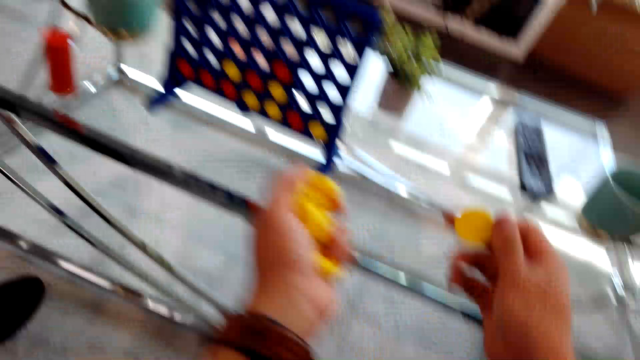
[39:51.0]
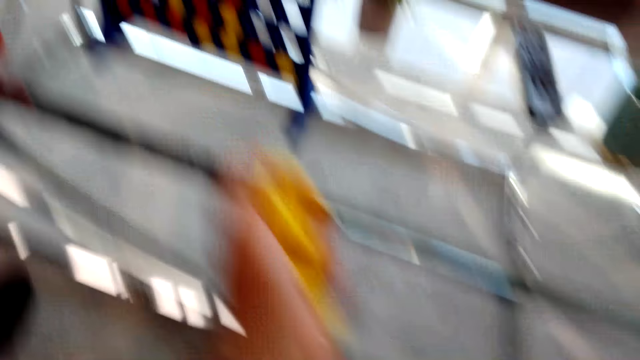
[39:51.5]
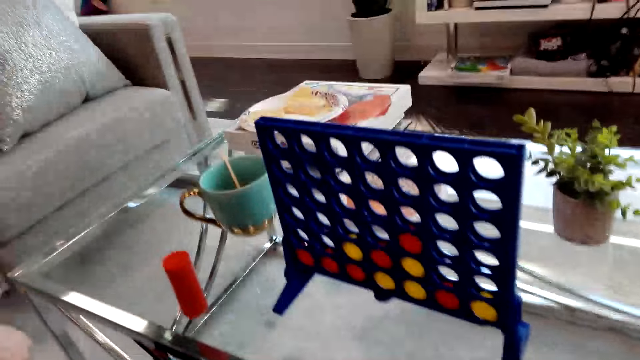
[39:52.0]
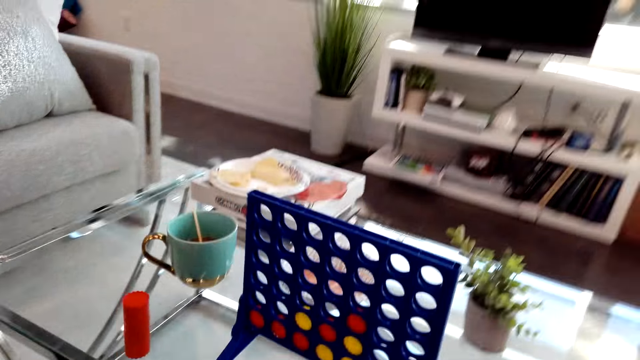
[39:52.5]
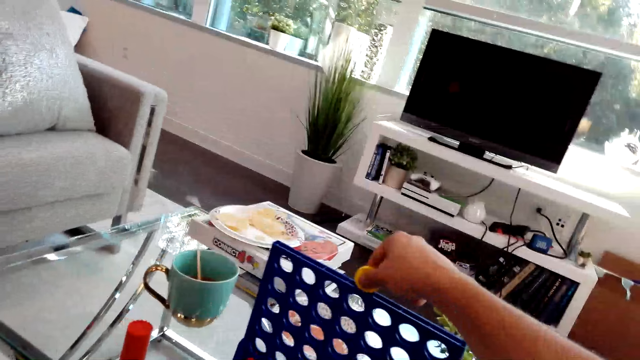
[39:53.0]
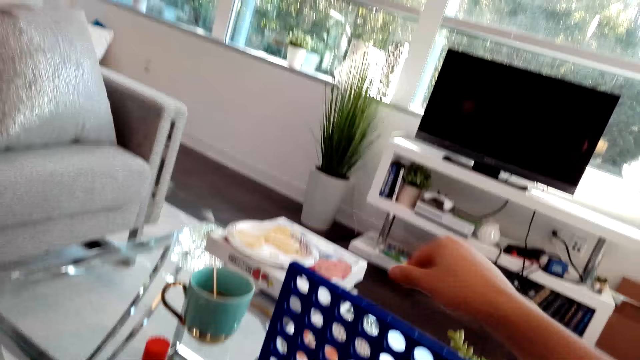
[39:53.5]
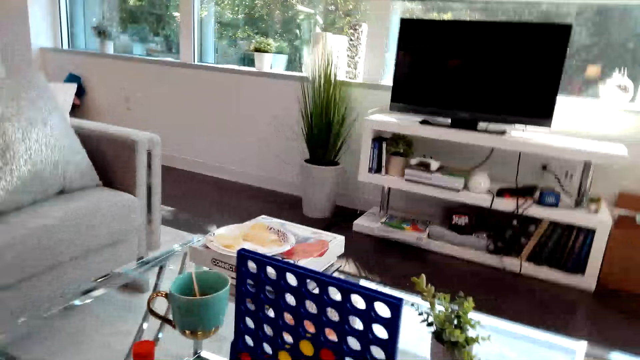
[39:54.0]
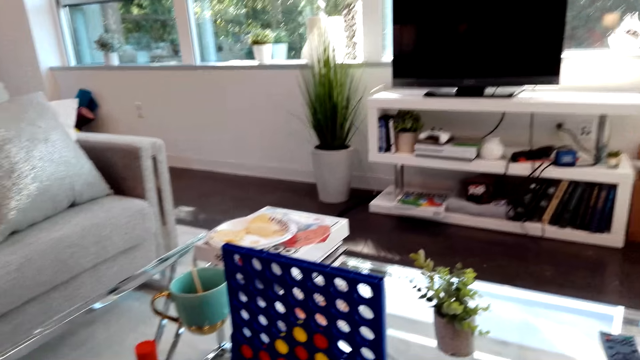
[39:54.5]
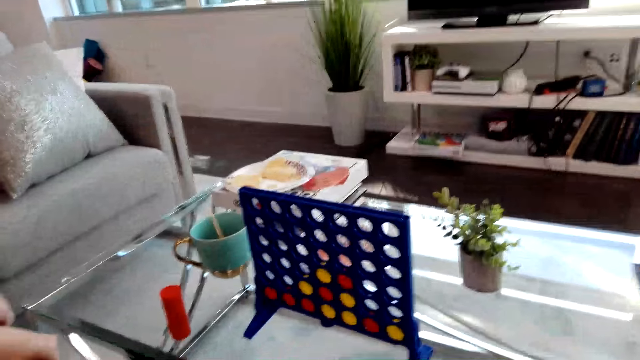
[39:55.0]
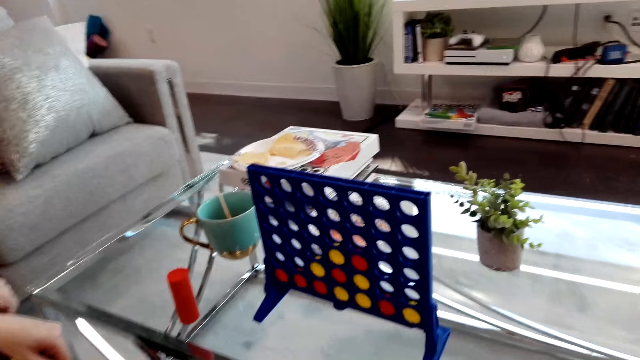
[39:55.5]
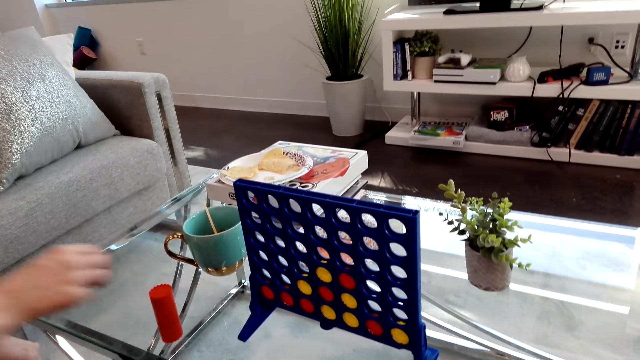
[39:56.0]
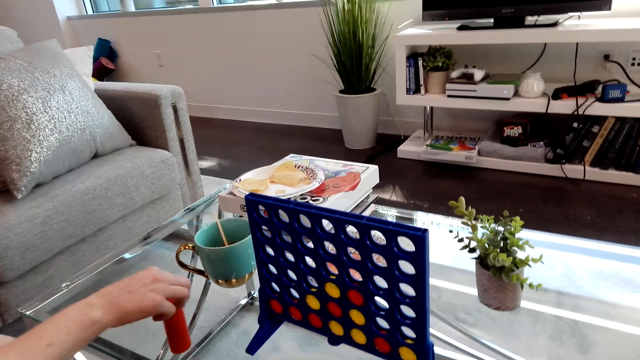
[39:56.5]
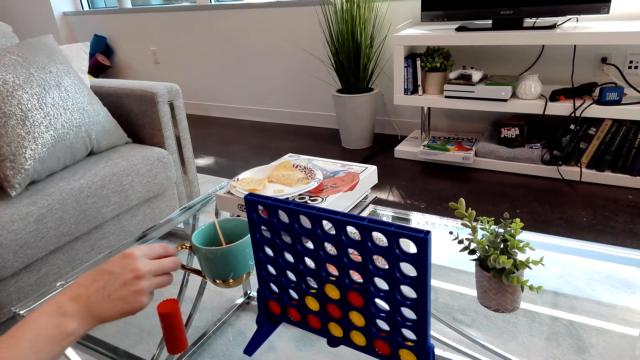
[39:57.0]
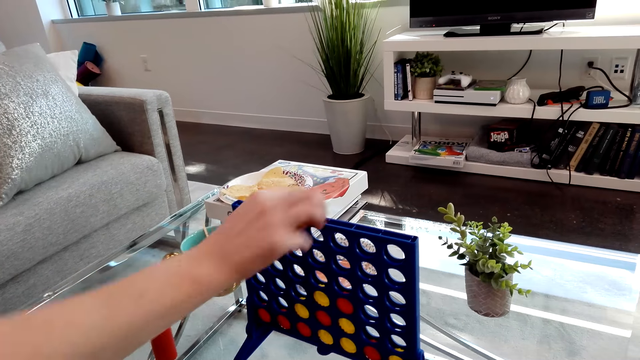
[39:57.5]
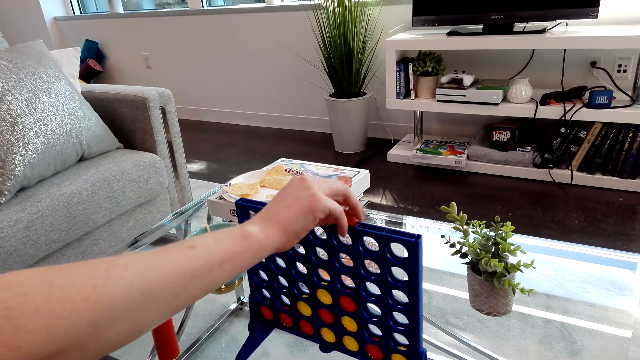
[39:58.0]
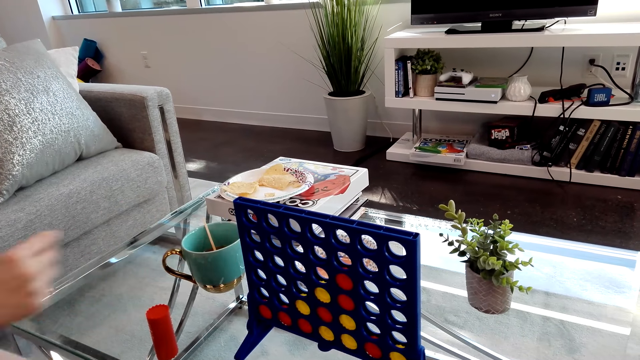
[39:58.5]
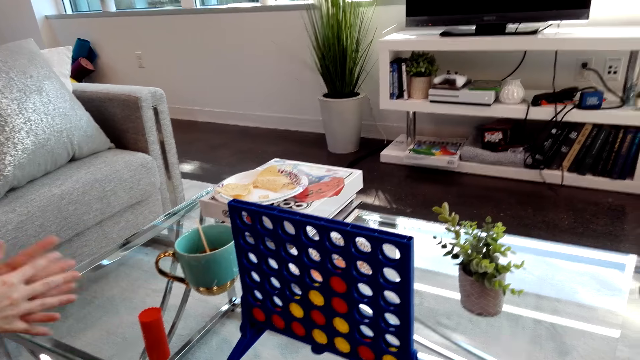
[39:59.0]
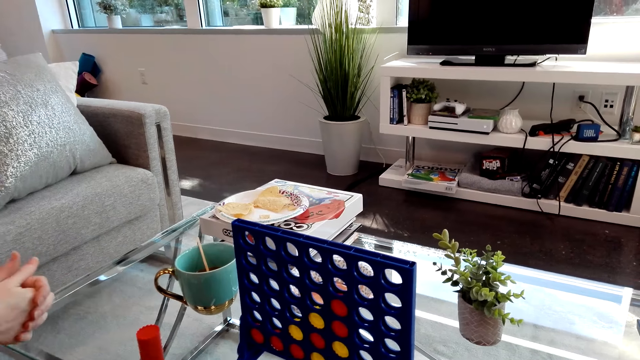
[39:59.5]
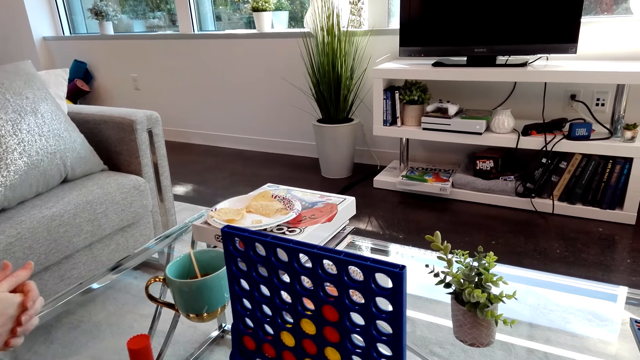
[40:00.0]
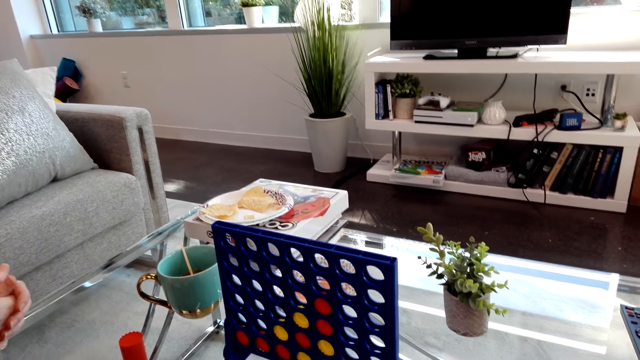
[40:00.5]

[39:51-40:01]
The camera wearer holds connect 4 game board coins, drops connect 4 game coins on the board, and plays the connect four game. The lady picks connect 4 game coins from the table. The camera wearer drops connect 4 game coins on the board. The lady plays the connect four game.

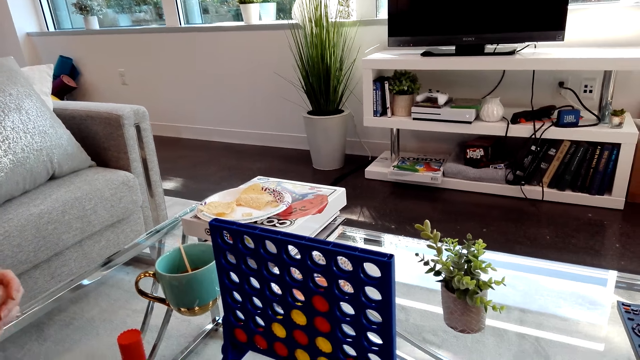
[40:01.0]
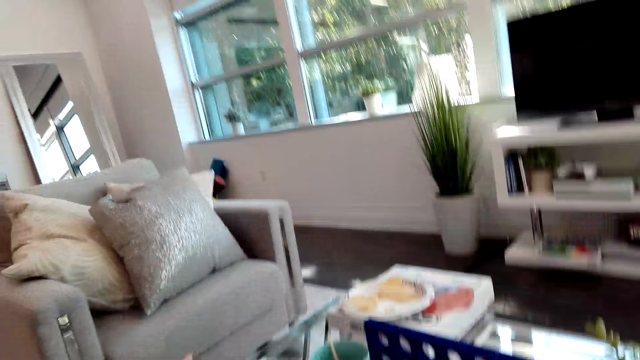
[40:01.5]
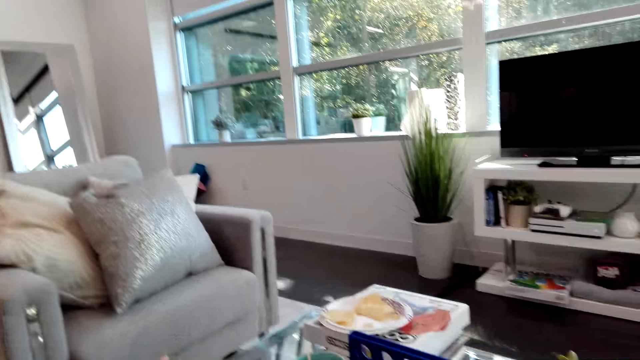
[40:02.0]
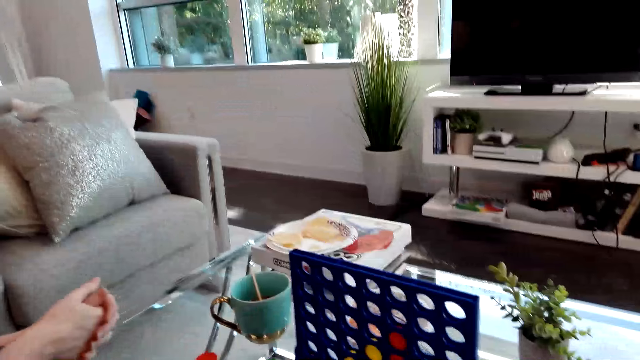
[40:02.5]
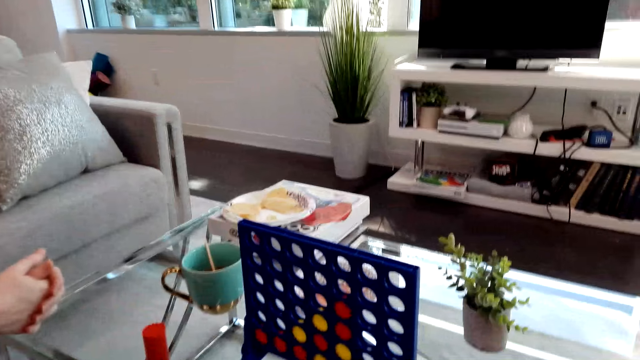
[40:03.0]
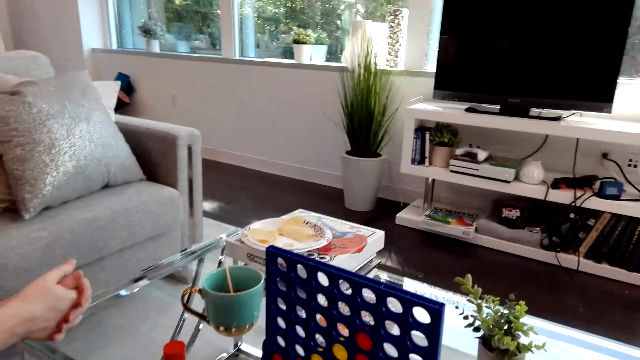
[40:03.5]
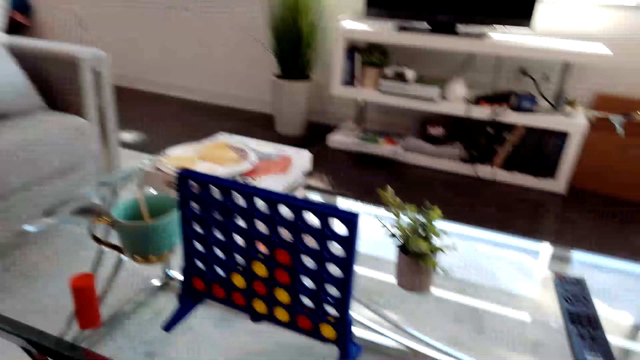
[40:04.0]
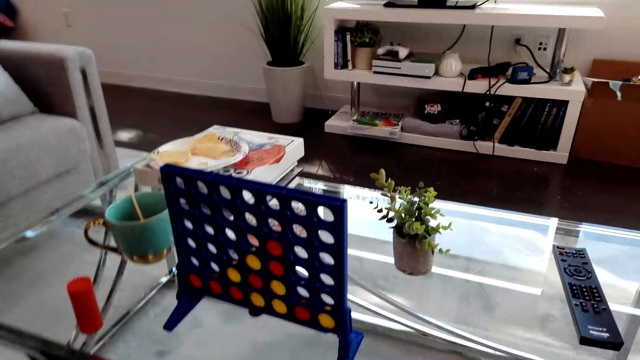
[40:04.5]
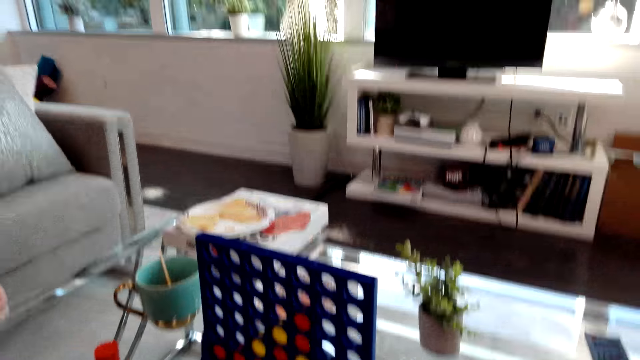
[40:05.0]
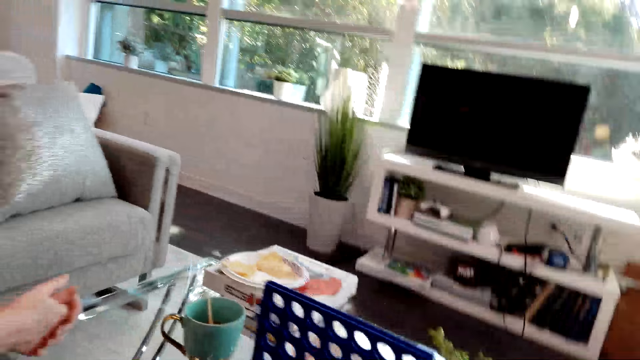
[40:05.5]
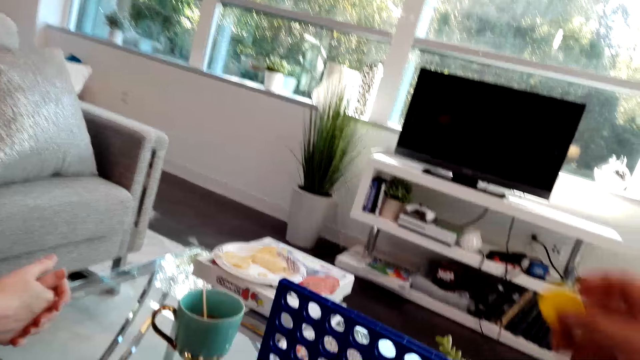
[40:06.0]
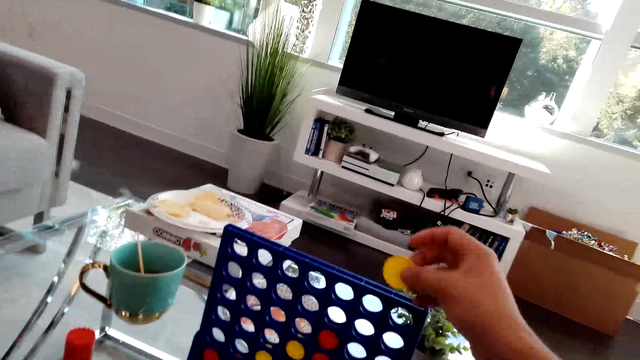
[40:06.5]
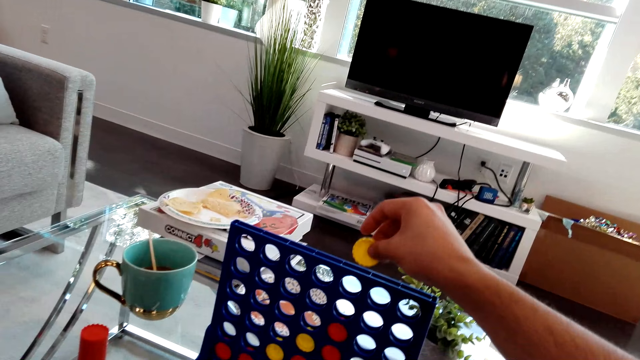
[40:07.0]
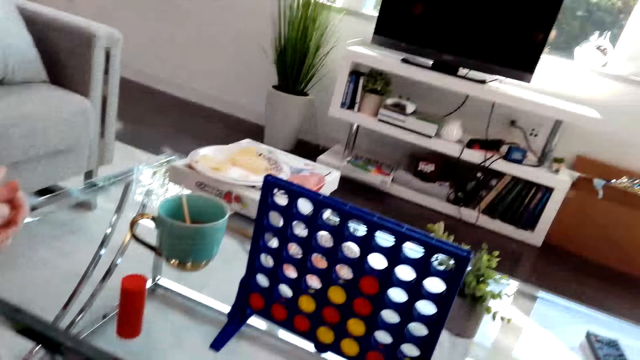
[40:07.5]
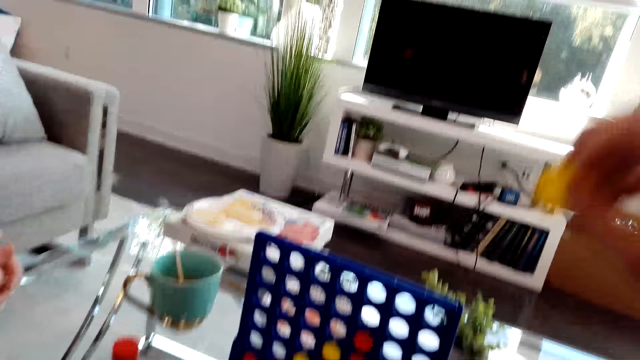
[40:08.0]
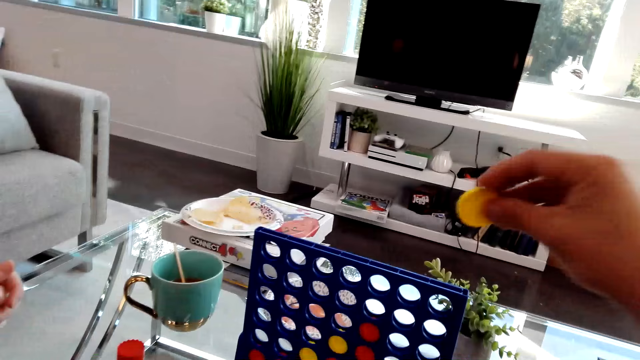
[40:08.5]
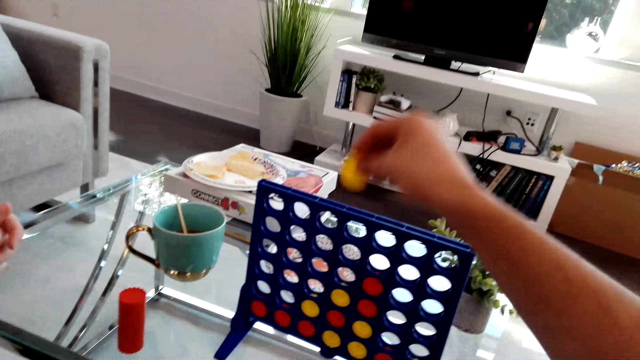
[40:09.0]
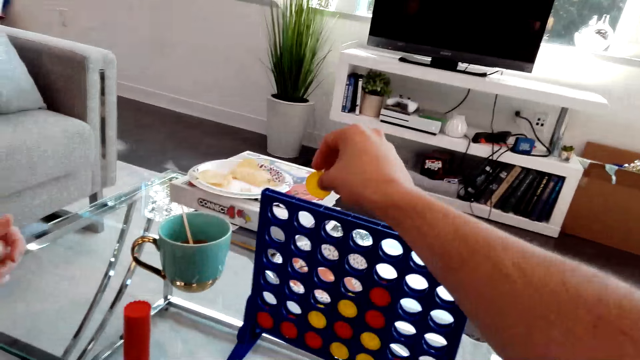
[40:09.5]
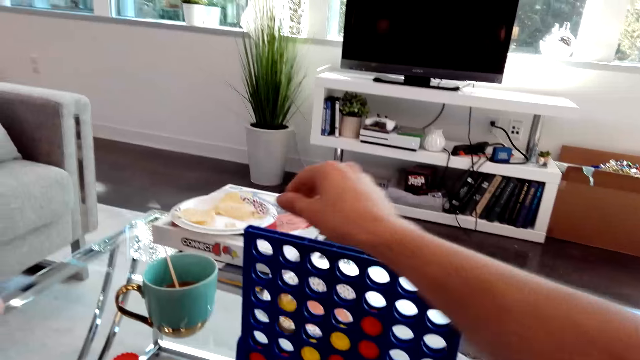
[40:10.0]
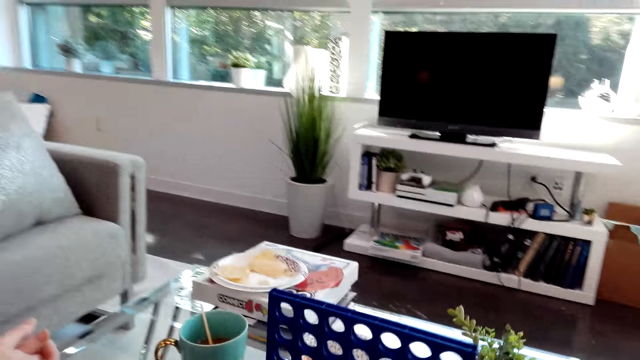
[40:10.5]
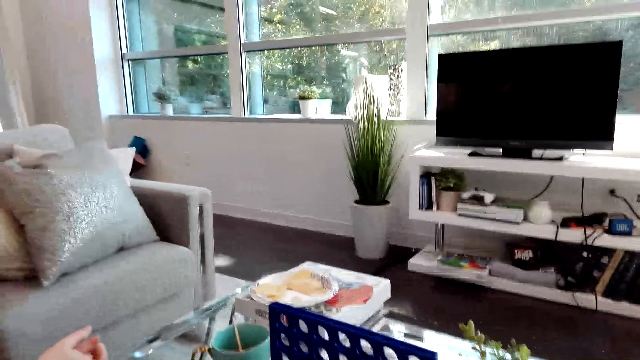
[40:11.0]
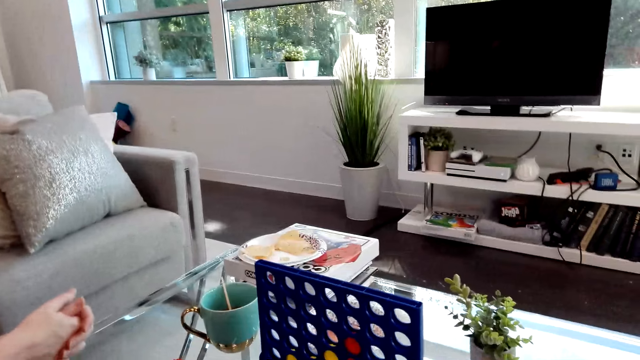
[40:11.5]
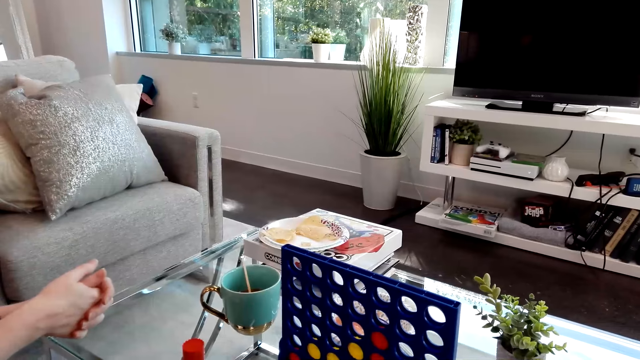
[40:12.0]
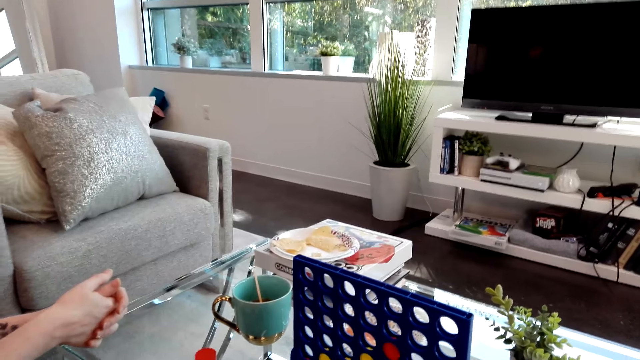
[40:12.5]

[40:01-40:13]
The lady looks aside. The camera wearer looks around. They hold a connect 4 game coin near the board, play the connect four game, and drop connect 4 game coins on the board.
